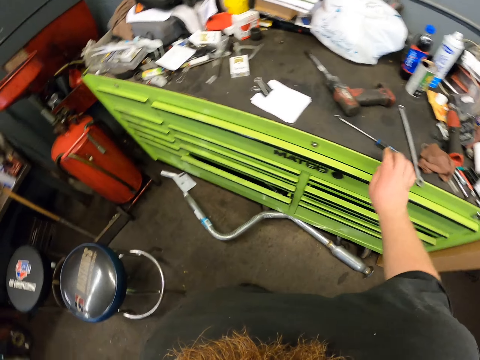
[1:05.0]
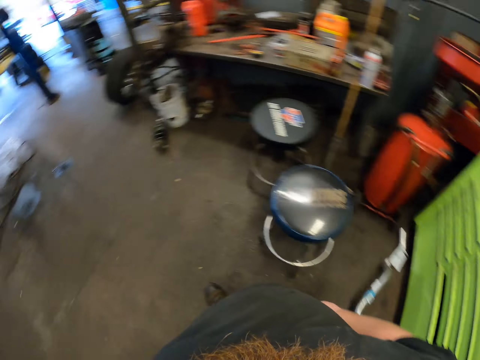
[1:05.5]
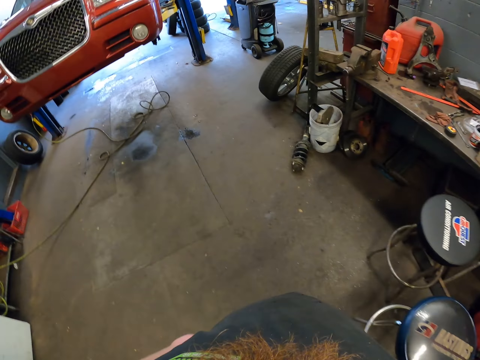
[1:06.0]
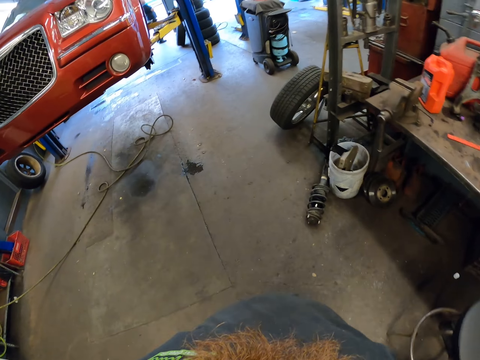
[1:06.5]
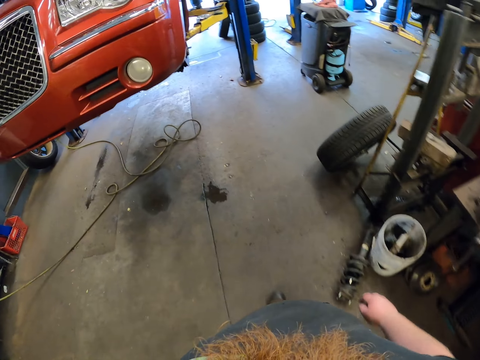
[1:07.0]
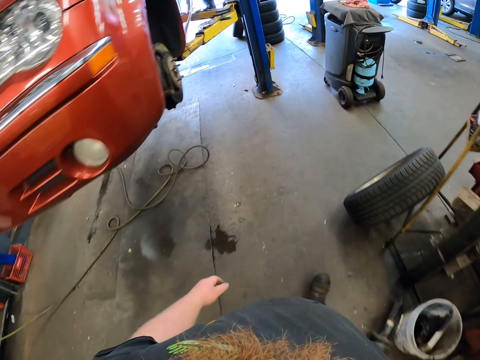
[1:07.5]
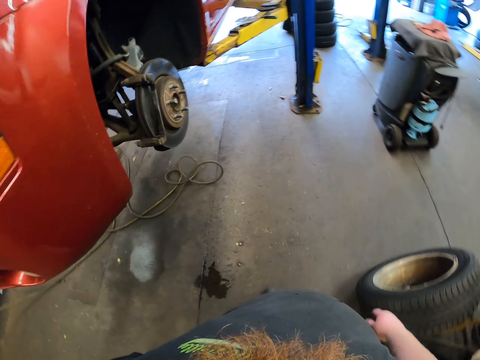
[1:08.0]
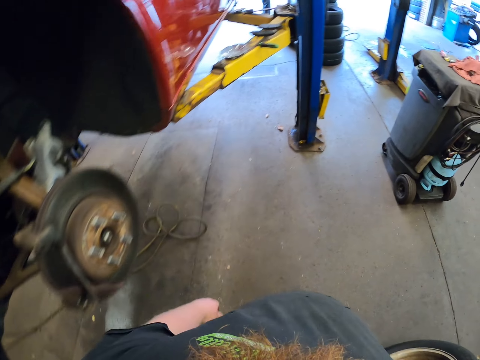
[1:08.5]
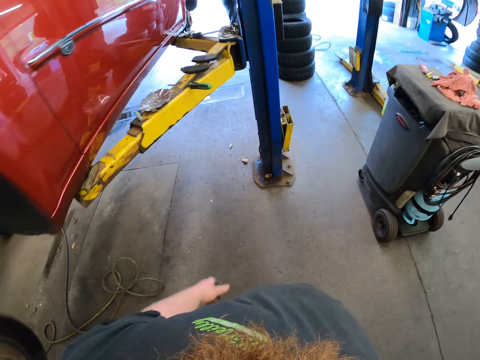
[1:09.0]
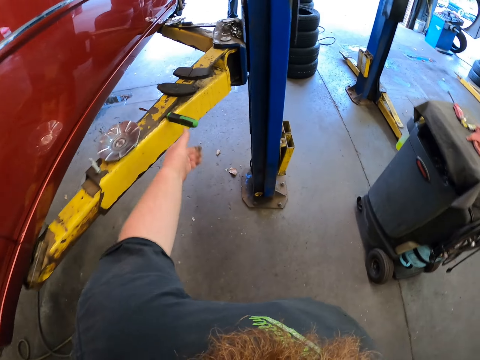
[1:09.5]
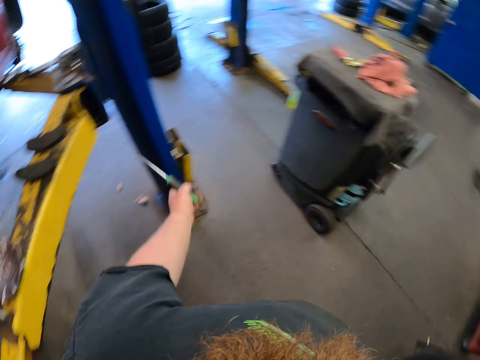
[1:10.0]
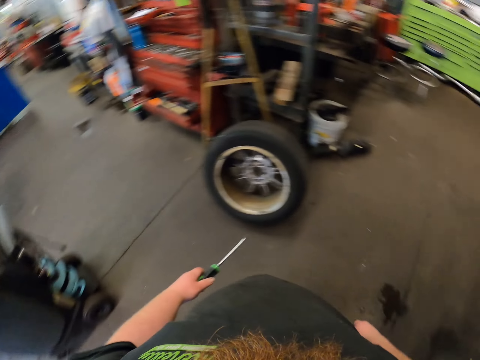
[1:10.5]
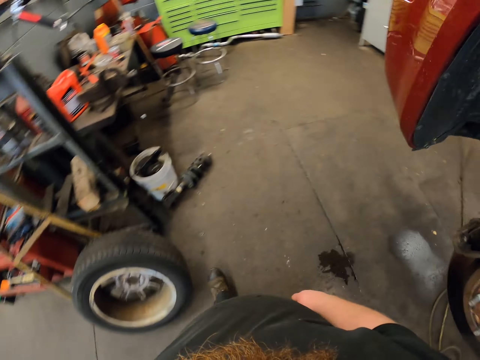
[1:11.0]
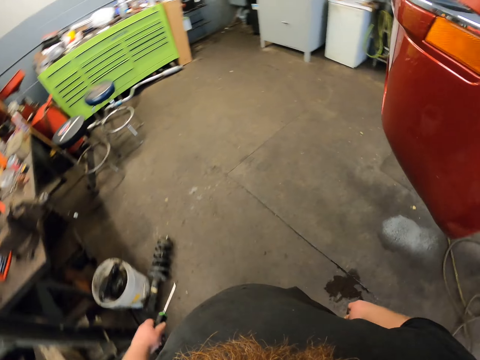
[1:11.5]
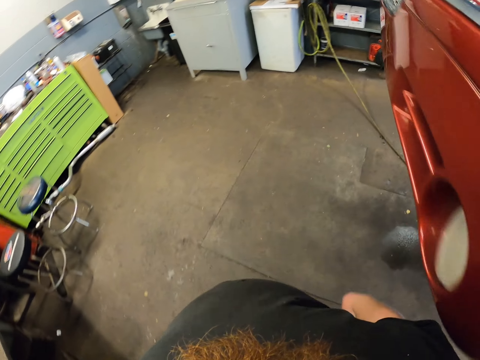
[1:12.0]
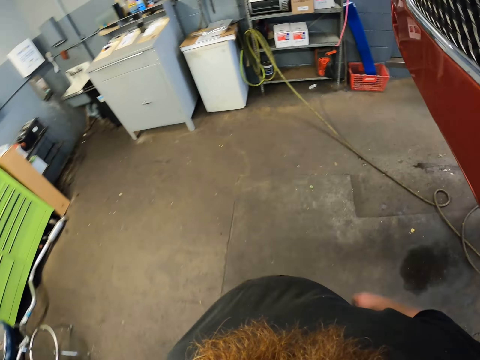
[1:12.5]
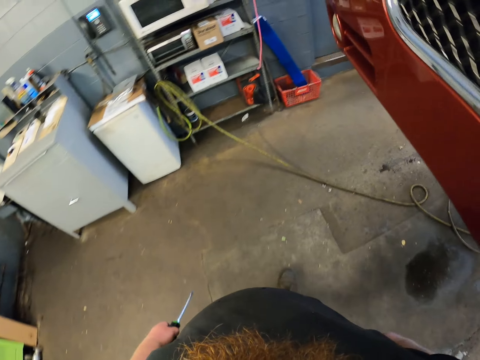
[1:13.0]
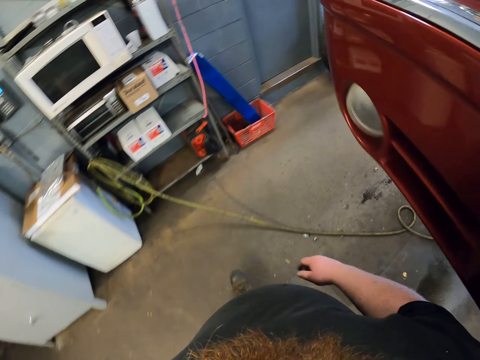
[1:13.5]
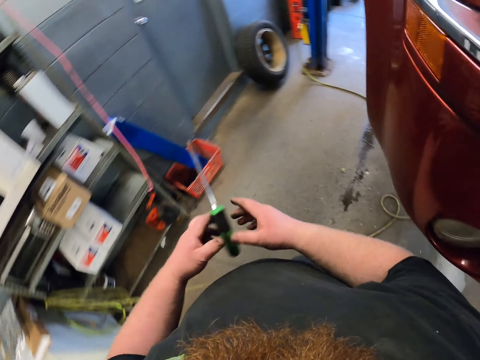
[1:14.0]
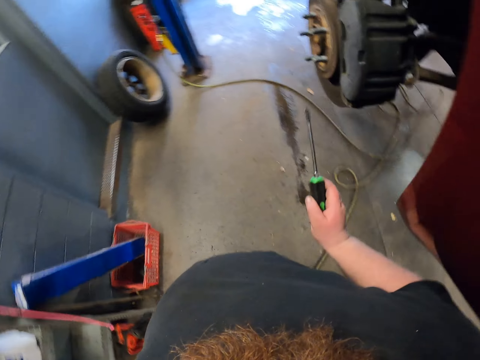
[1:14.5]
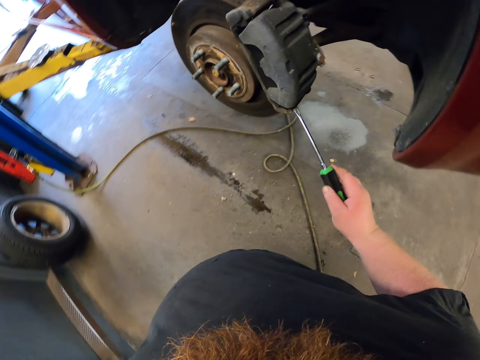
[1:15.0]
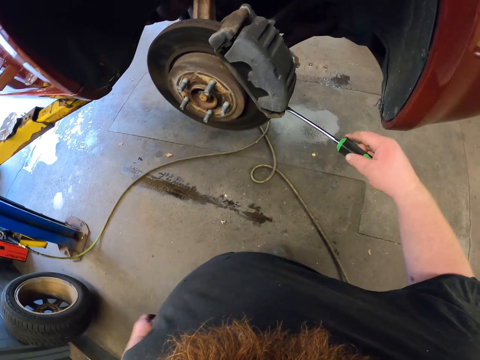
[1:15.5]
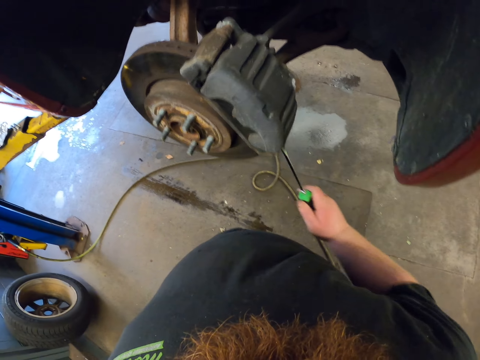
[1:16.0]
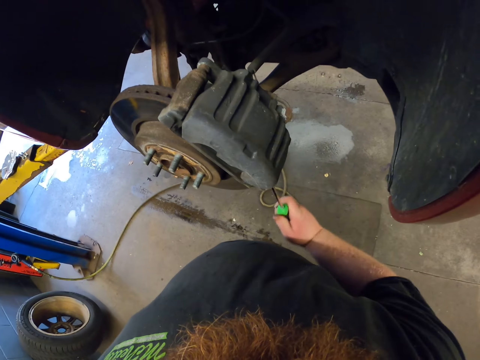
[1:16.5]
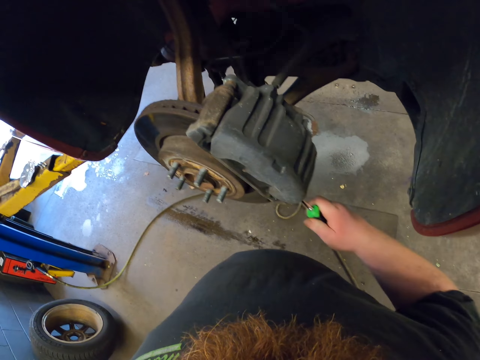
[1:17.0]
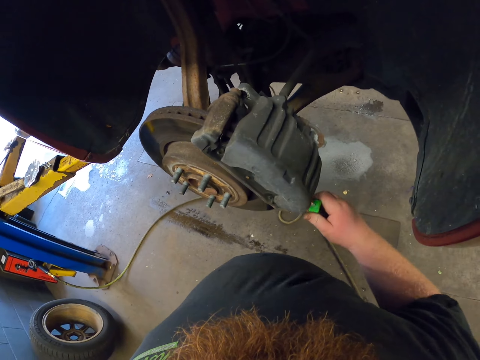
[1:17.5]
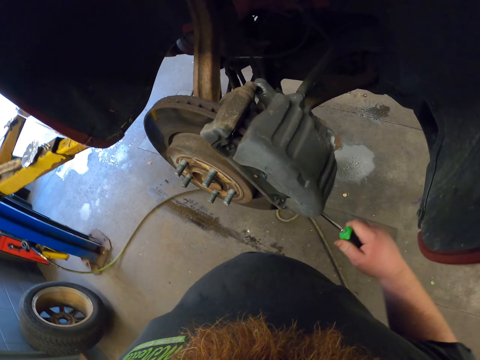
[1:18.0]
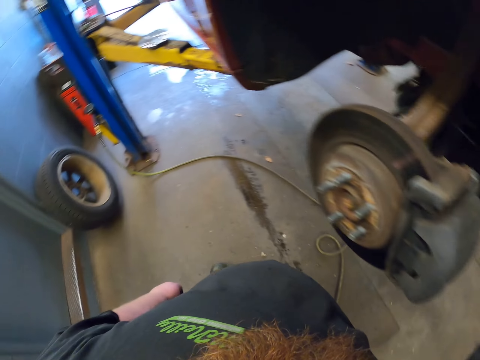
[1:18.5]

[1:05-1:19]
The camera wearer puts a spanner on the drawer stand. They walk in the workshop. They pick up a screwdriver from the stand. They touch a scrawl. They walk in the workshop. They adjust the brake pad.

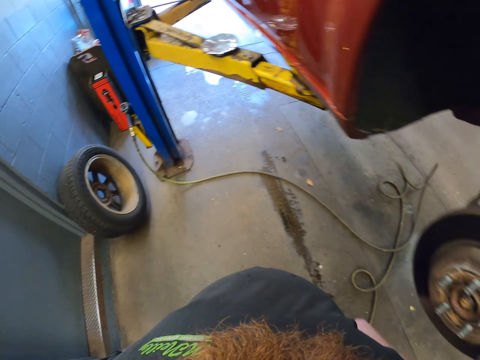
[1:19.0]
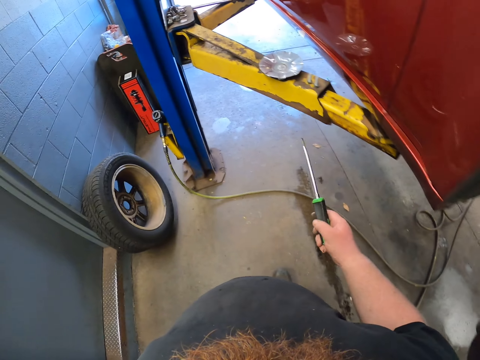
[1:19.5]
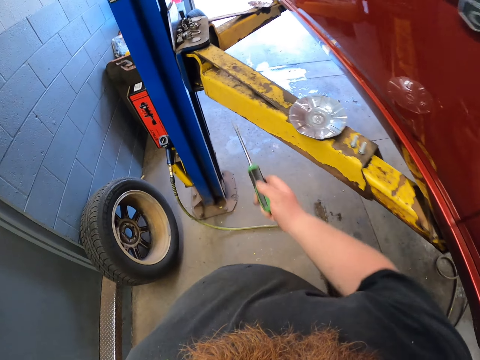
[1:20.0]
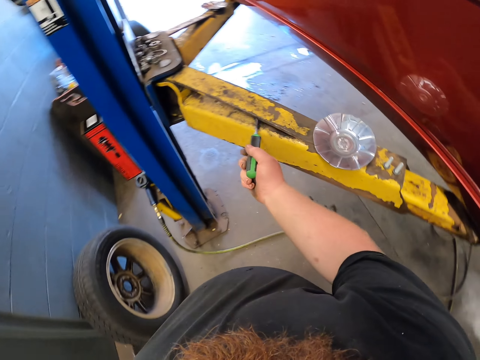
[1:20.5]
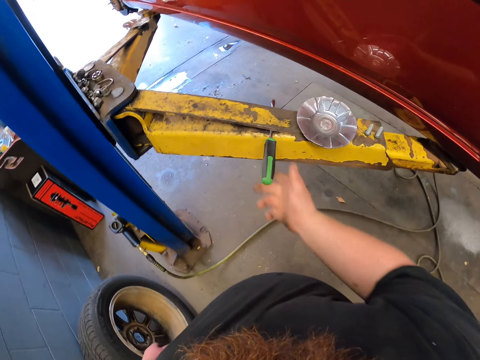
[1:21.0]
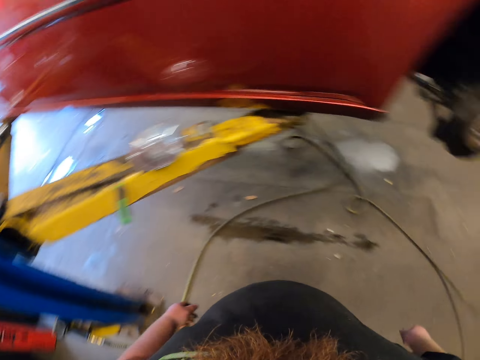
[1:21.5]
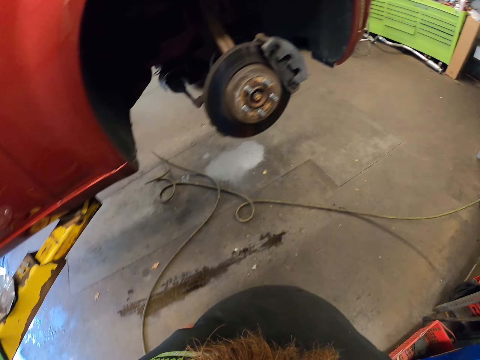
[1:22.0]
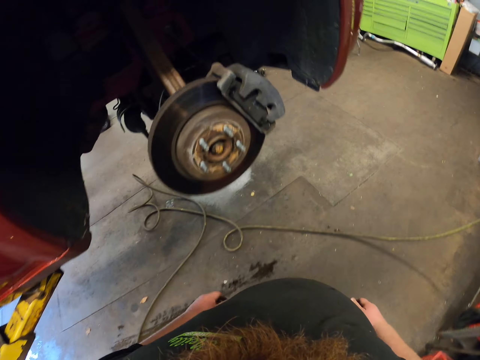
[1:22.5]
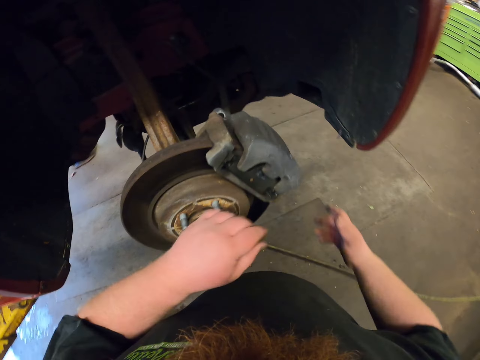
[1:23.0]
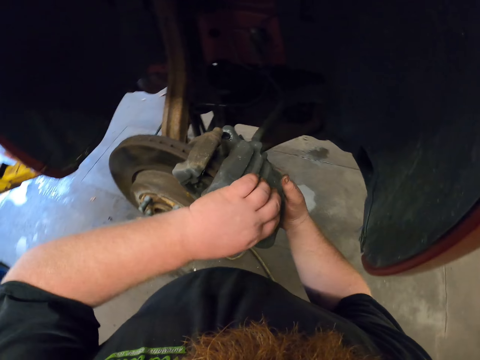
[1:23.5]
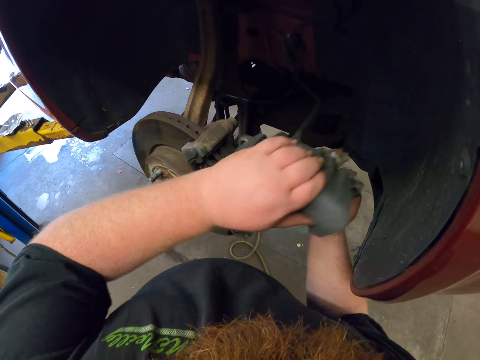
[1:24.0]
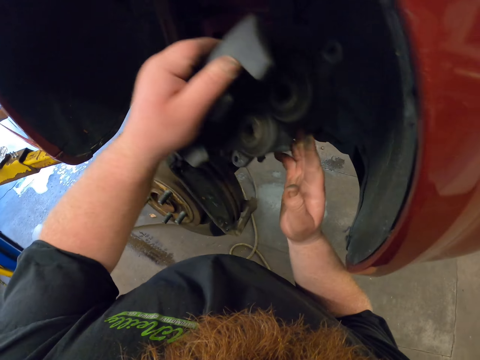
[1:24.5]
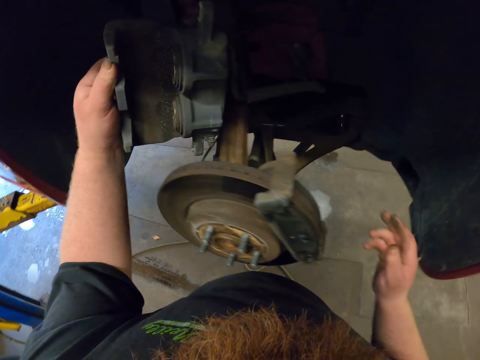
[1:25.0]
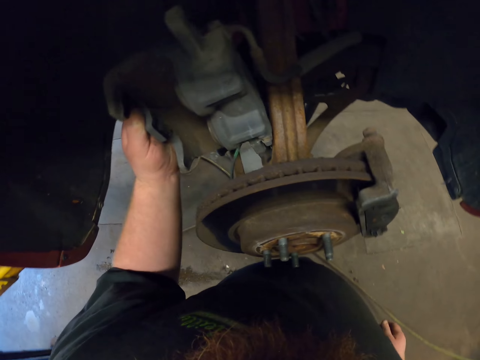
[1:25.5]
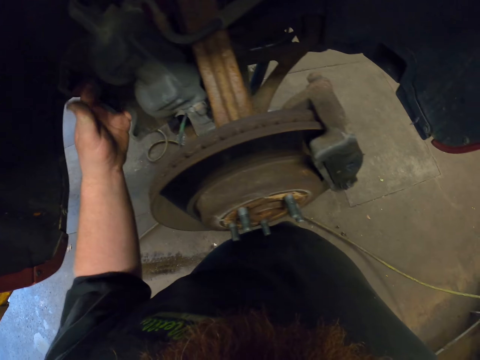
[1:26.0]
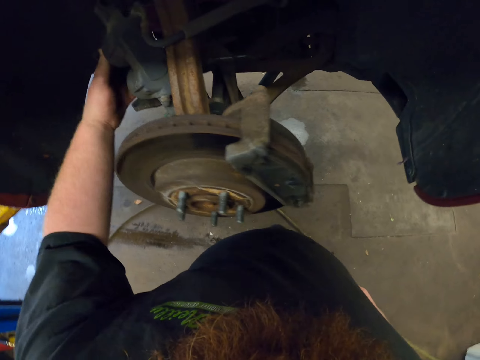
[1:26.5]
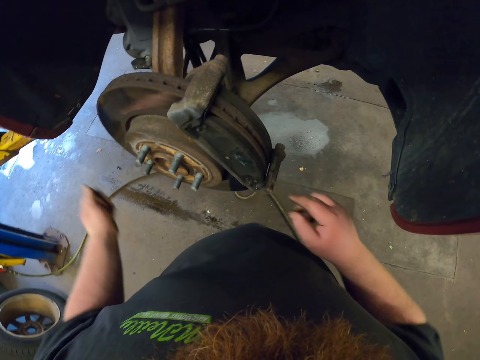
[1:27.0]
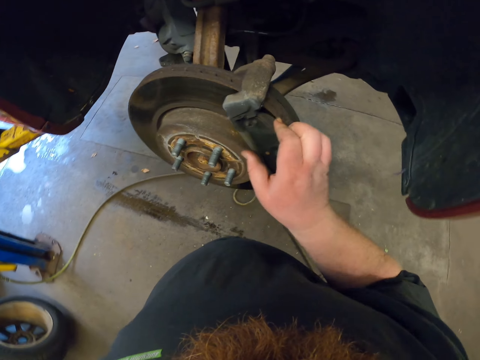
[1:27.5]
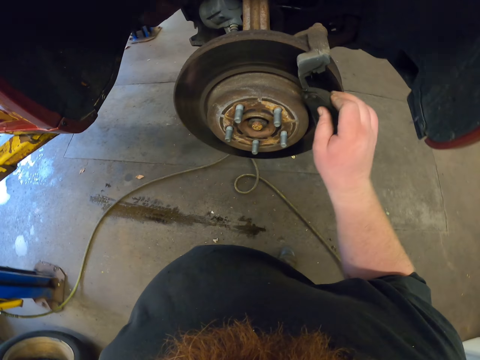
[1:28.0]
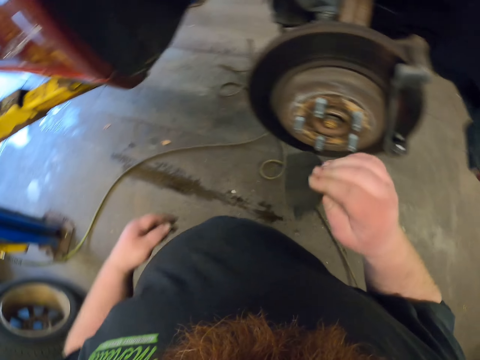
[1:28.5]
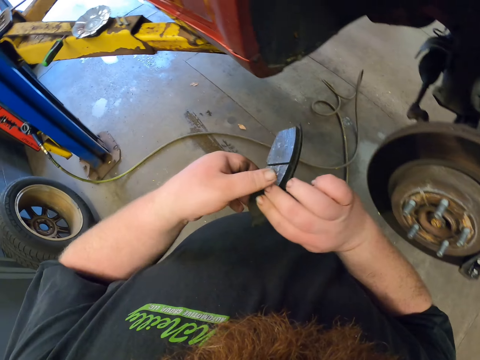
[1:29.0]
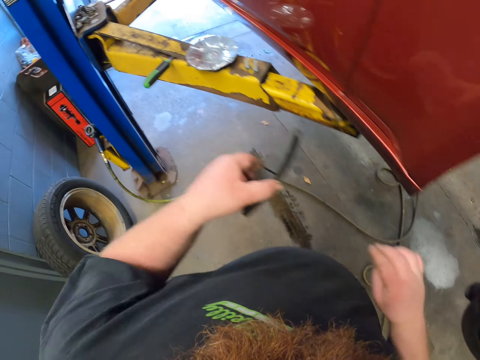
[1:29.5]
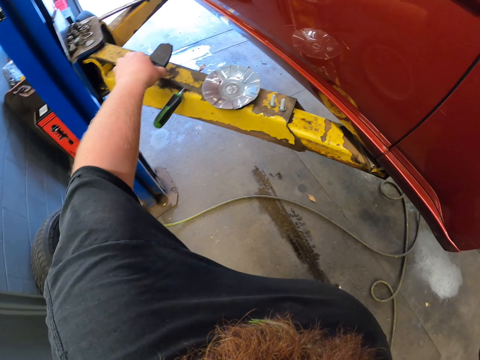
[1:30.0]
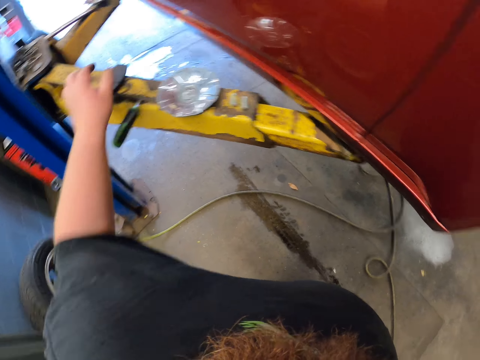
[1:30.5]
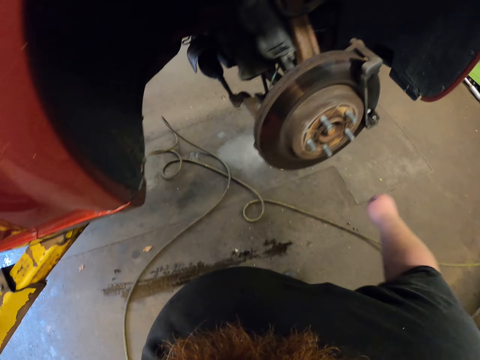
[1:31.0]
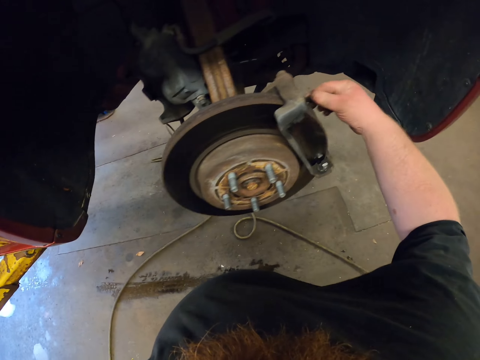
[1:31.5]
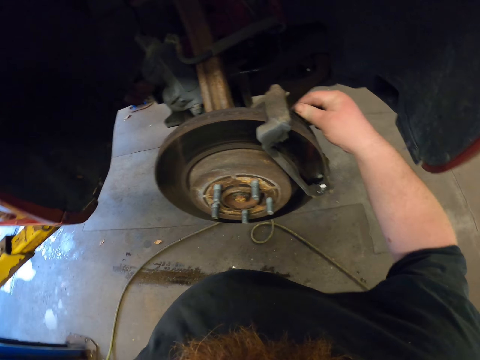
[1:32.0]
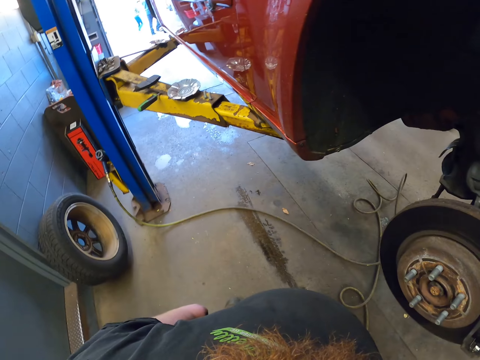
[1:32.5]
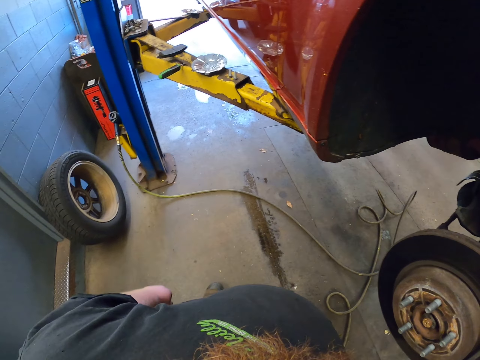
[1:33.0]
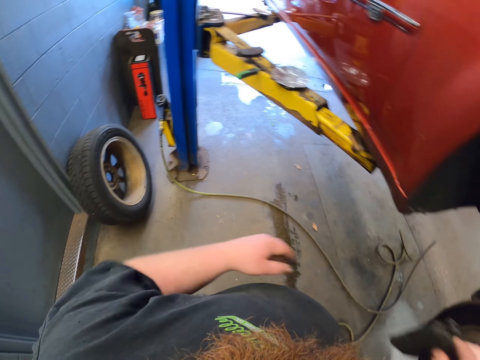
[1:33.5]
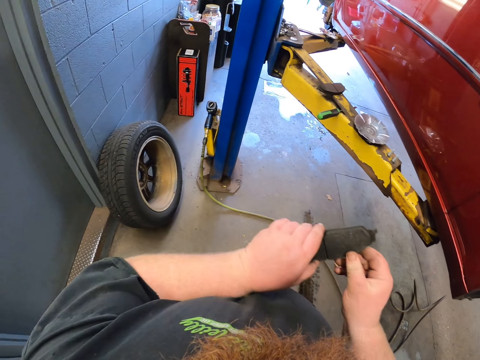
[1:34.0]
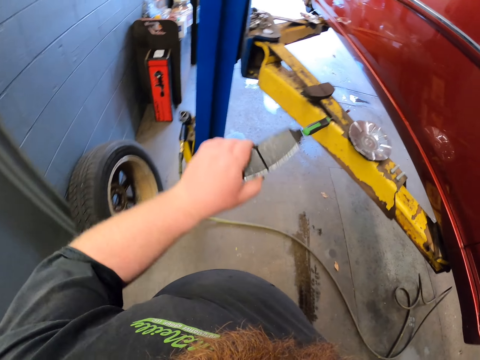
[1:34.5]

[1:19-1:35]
The camera wearer puts the screwdriver on the metal stand. They remove the brake pad from the brake disc. They put the brake disc aside. They remove something from the brake disc. They touch a tile. They put something on the stand.
